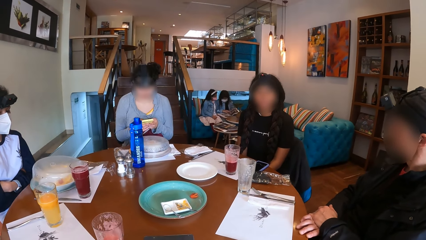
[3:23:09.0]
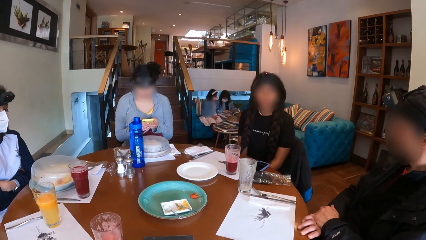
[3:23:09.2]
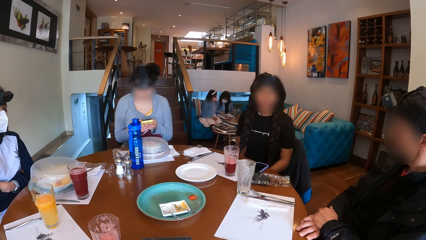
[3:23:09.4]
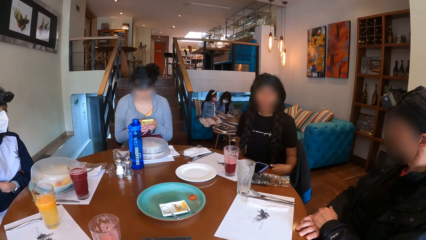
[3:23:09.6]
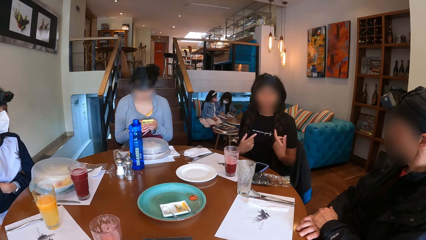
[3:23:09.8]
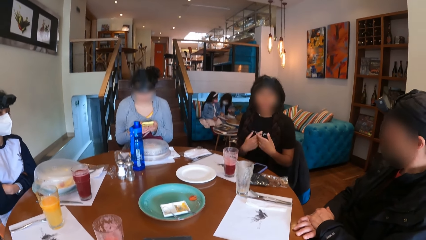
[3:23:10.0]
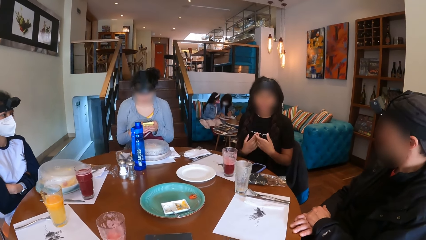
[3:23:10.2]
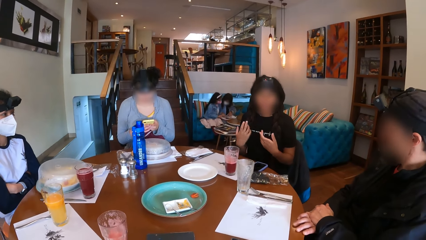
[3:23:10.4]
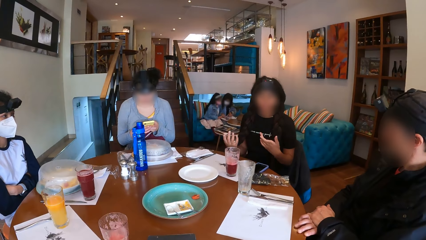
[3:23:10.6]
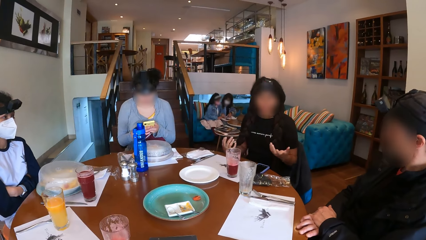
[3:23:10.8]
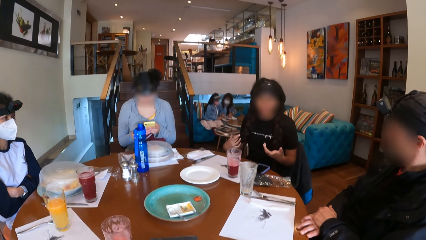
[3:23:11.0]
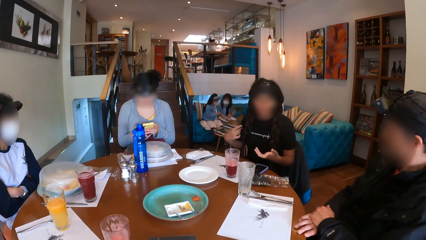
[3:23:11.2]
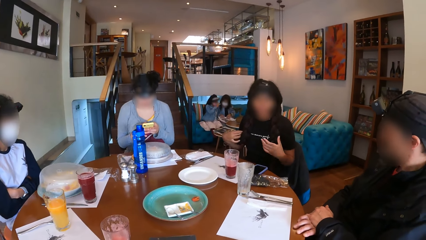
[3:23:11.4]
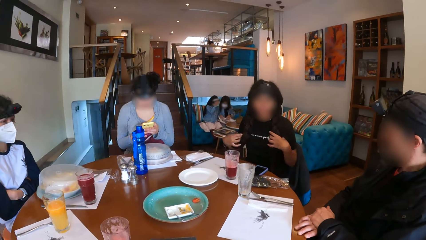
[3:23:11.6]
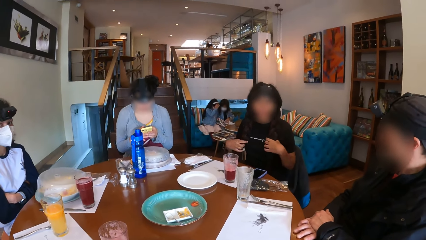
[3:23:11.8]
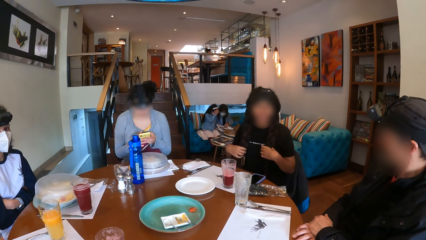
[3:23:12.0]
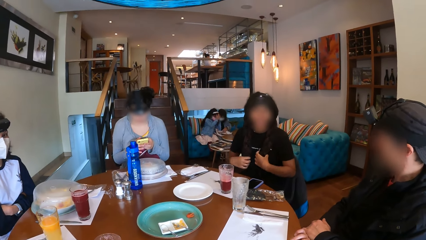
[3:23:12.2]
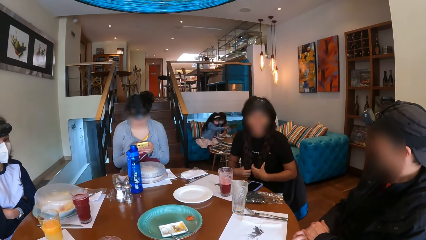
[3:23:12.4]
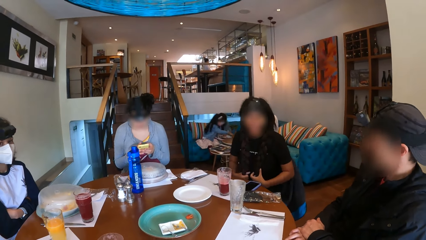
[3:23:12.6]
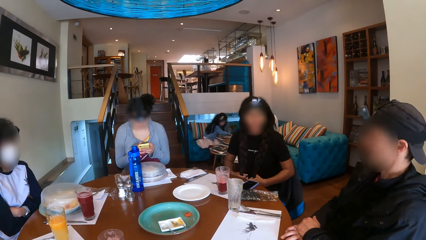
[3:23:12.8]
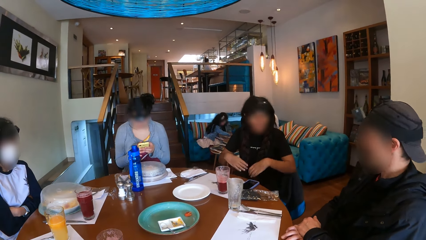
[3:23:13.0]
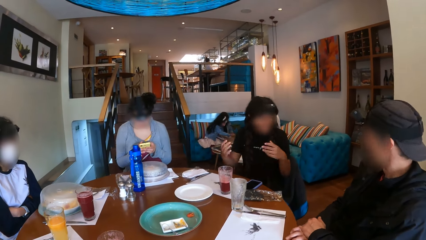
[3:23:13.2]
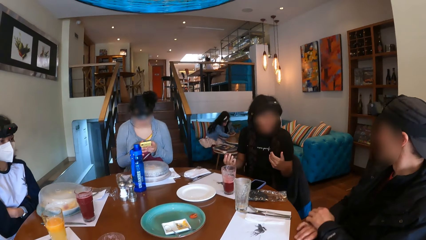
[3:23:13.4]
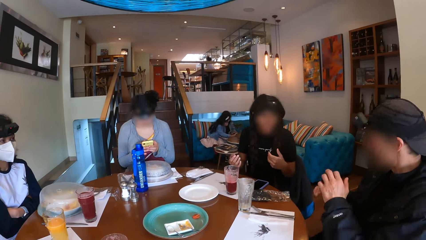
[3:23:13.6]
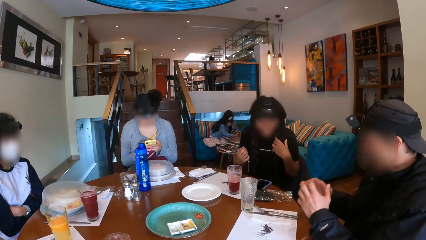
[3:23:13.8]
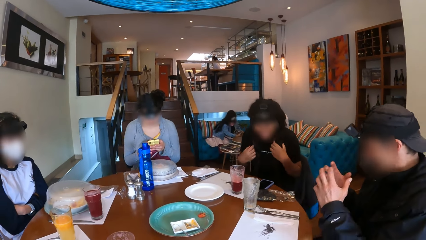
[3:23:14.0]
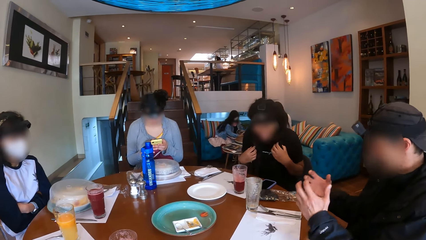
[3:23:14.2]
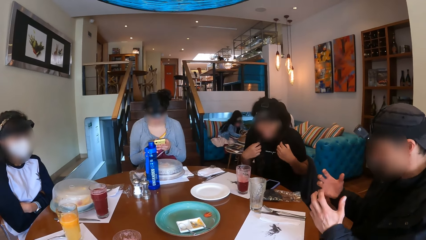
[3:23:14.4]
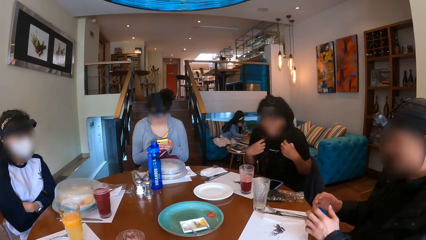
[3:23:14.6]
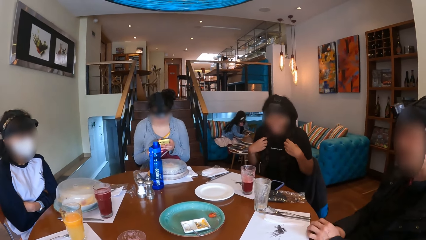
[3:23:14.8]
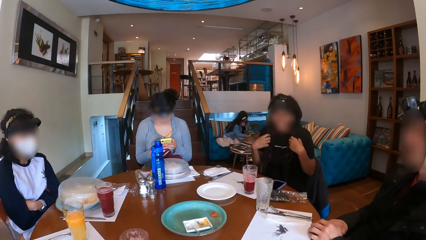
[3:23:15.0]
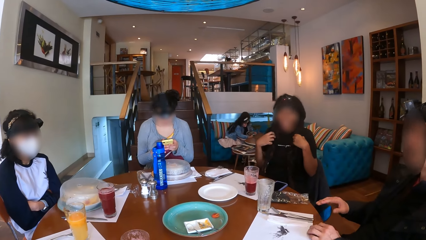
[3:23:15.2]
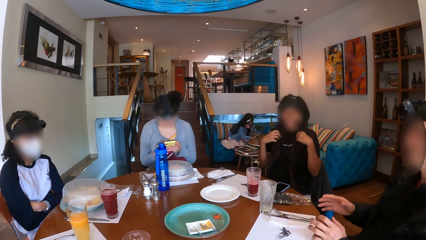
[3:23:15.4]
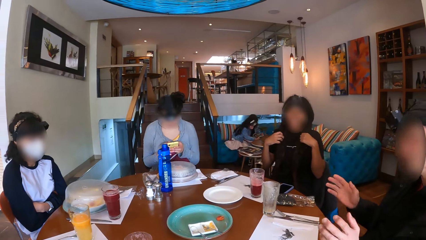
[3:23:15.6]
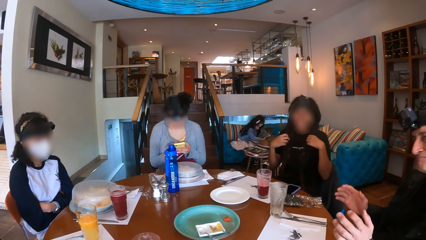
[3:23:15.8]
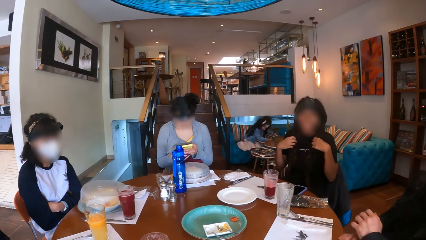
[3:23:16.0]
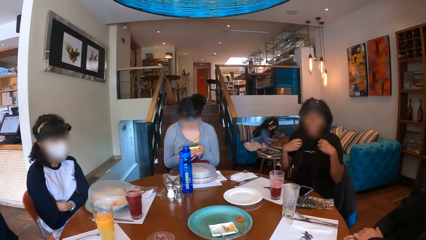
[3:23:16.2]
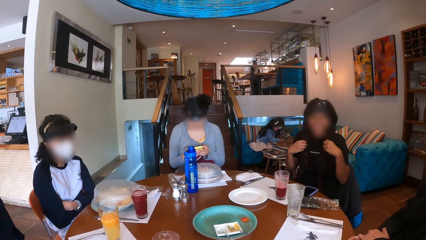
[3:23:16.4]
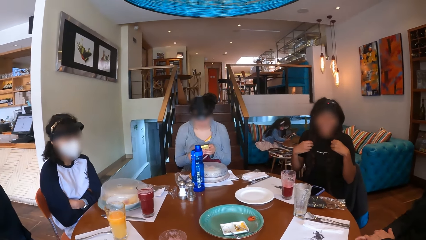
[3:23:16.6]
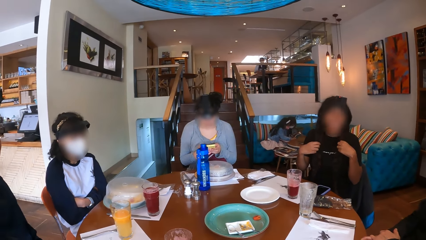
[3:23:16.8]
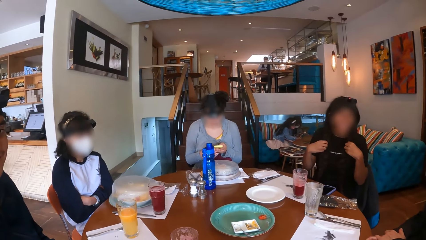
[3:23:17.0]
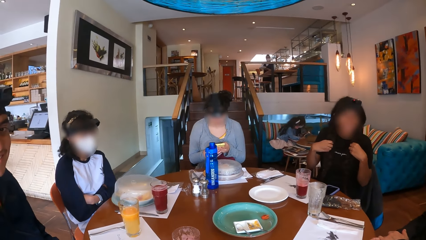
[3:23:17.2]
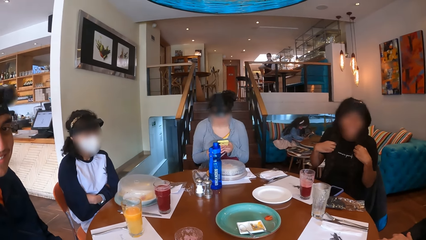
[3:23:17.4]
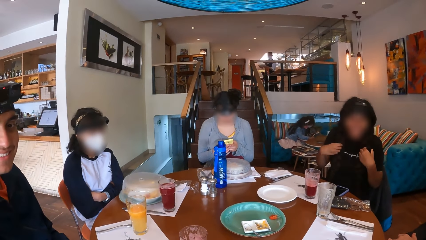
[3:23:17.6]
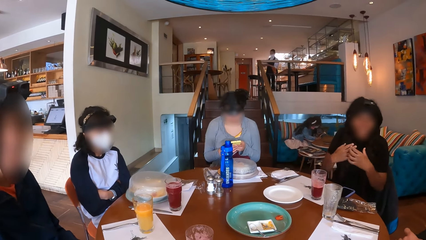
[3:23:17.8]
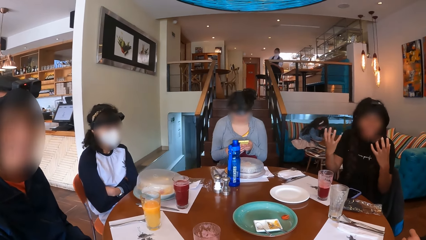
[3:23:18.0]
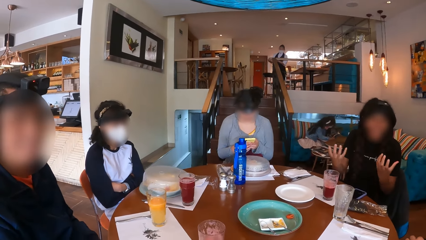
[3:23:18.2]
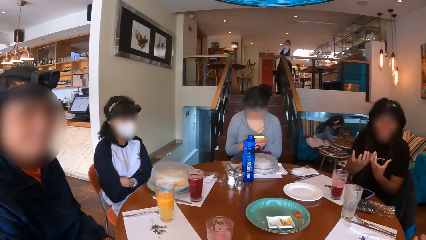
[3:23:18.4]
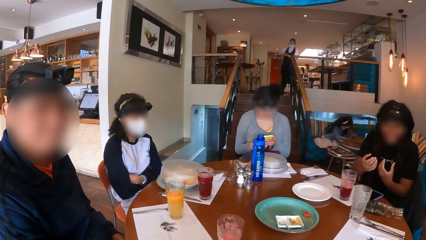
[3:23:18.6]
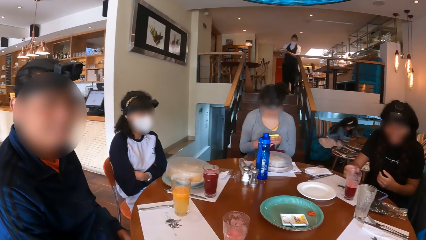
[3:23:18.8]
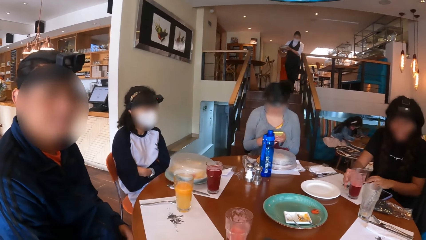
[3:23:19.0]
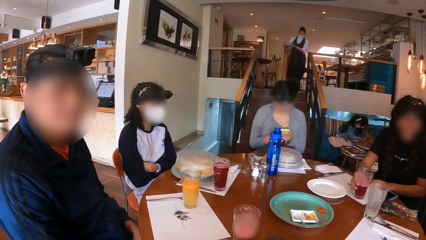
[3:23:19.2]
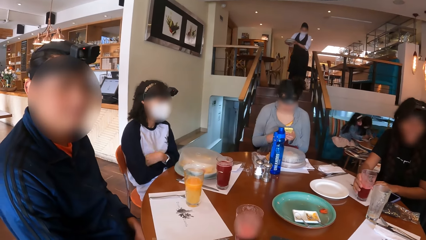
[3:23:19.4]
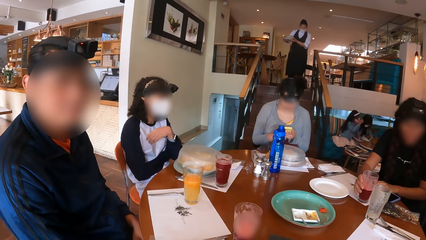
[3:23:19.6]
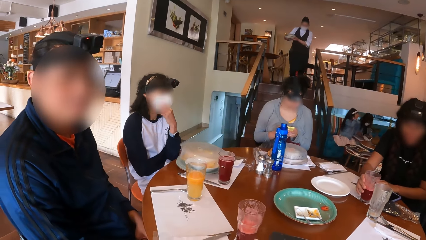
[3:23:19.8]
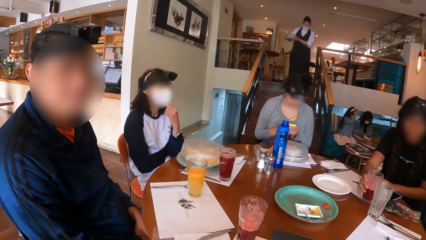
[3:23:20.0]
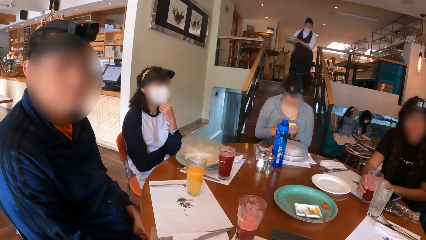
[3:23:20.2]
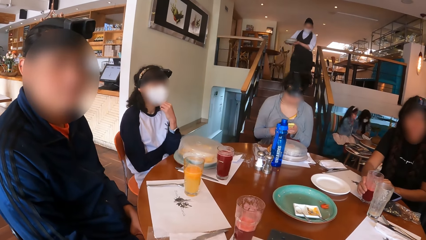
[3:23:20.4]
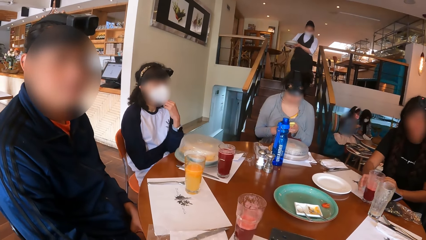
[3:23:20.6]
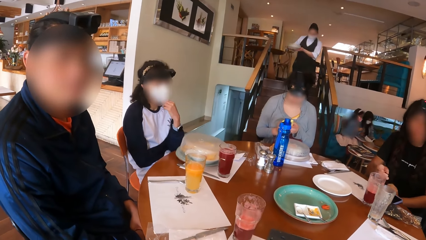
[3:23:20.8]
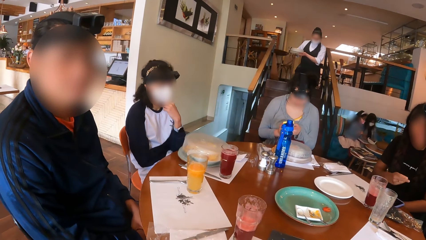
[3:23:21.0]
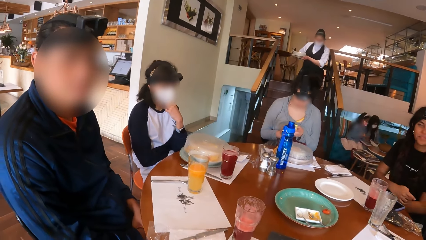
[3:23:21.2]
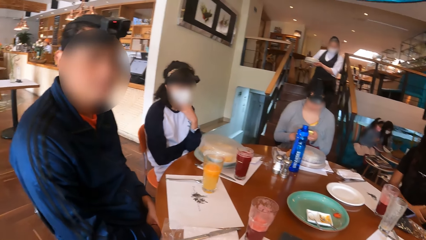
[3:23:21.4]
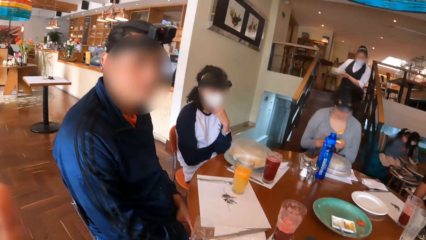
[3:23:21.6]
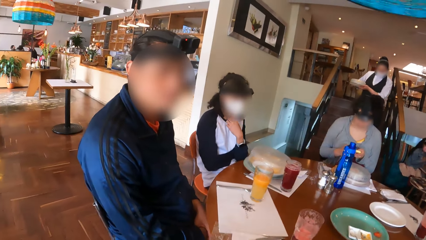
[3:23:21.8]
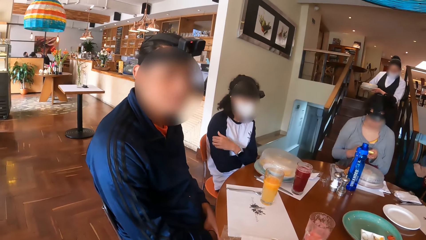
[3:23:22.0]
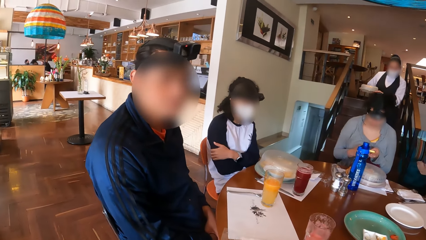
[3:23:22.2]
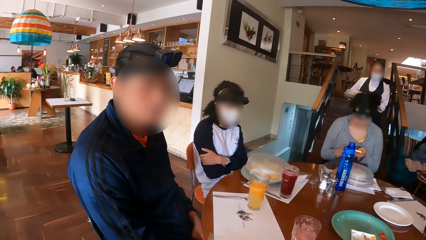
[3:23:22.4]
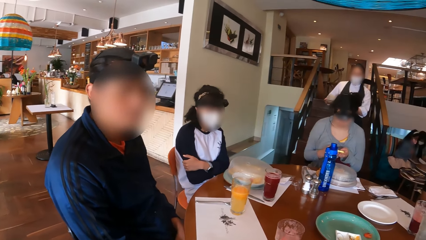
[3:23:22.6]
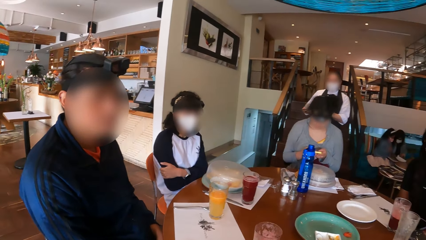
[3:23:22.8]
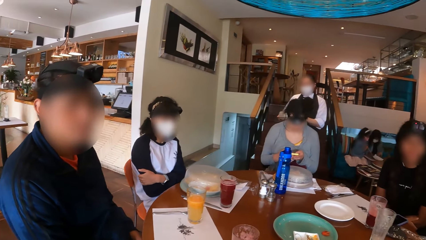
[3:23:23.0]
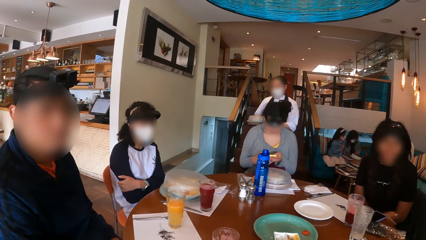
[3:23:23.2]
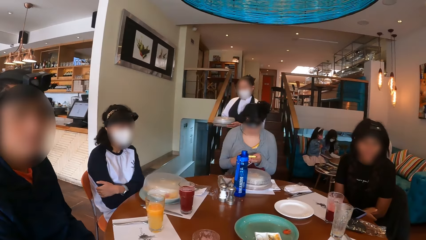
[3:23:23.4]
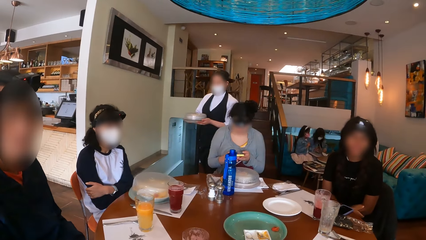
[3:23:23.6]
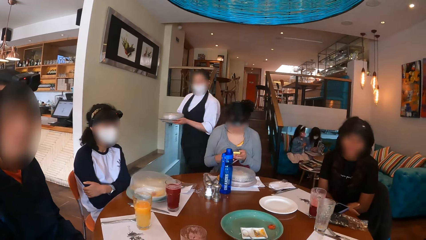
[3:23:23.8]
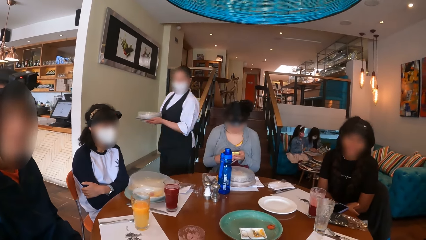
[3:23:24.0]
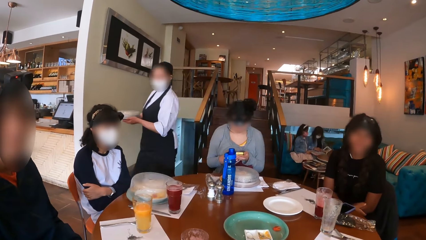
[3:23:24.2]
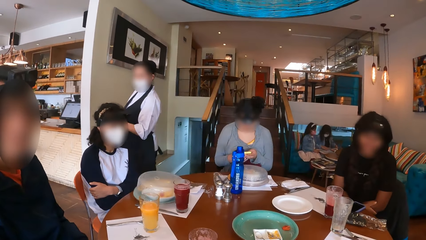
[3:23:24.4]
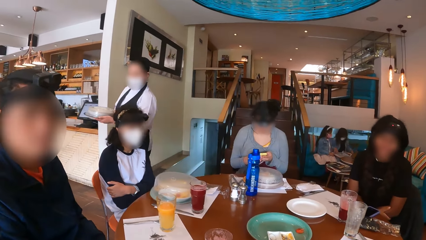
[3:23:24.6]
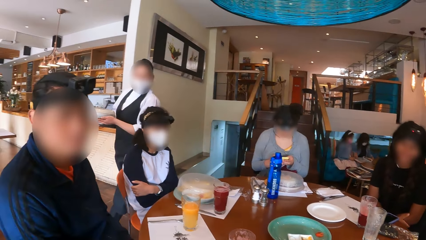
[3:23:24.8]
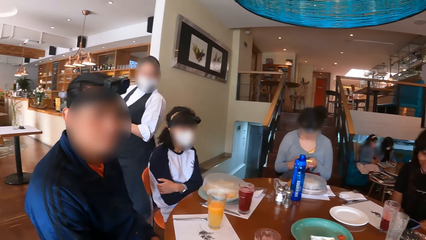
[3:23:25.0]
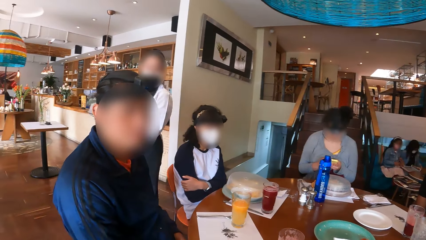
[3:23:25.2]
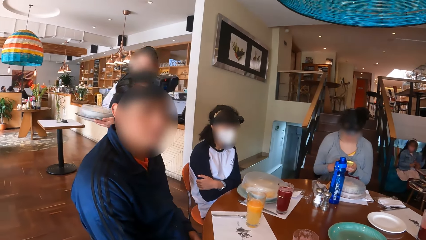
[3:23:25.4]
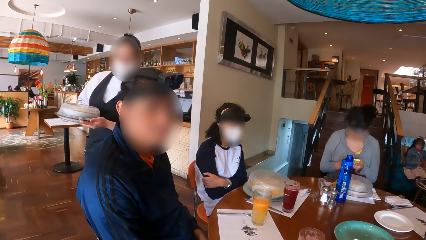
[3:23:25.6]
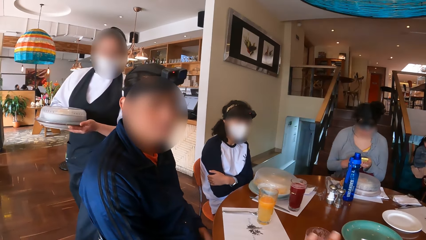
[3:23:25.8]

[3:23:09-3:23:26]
The woman gesticulates with her hands. The man gesticulates with his hands. The camera wearer interacts with another man. The woman gestures out with her hands and adjusts a cup of drink on the placemat on the table with her right hand. The waitress walks towards the dining table with a plate of food in her hand. The camera wearer gesticulates with her hands. She looks around the room.
